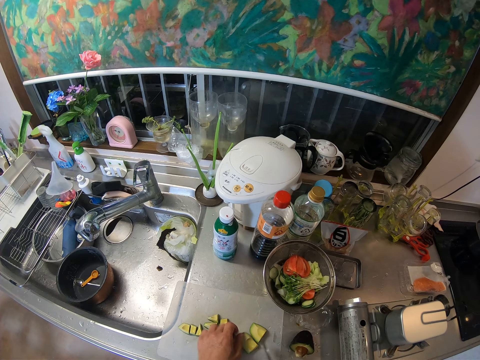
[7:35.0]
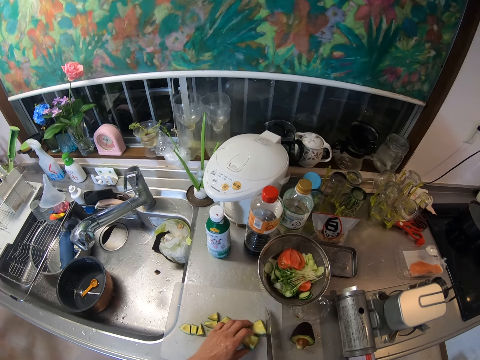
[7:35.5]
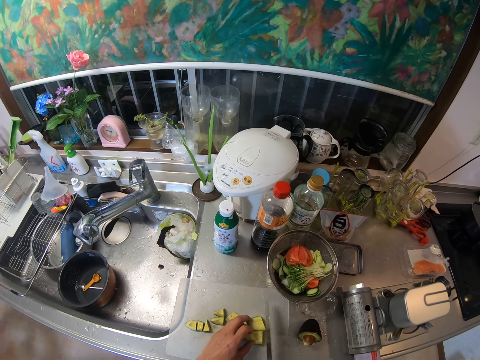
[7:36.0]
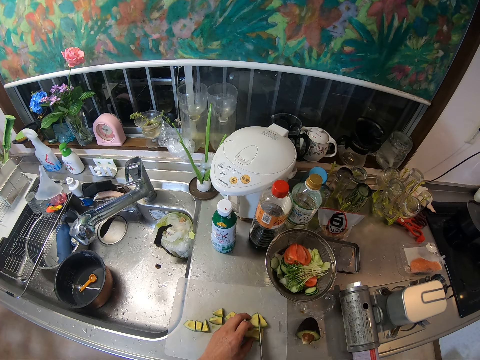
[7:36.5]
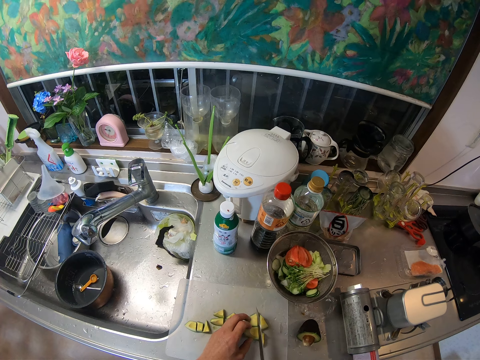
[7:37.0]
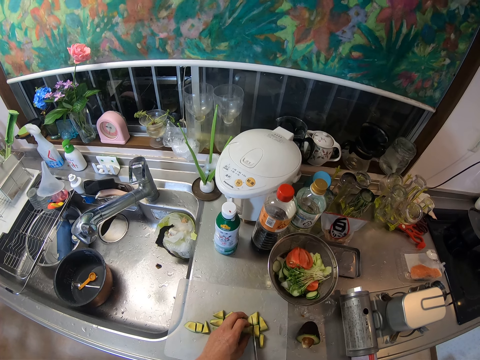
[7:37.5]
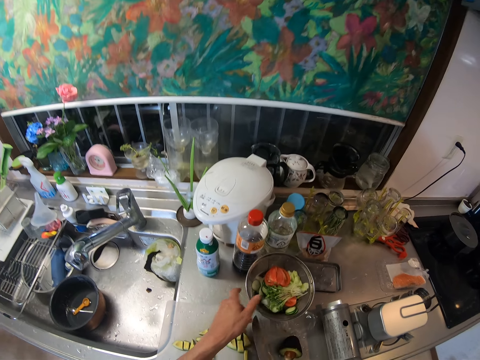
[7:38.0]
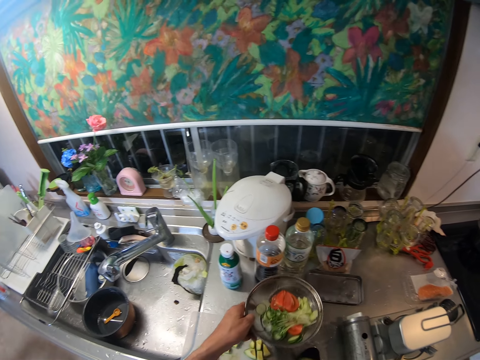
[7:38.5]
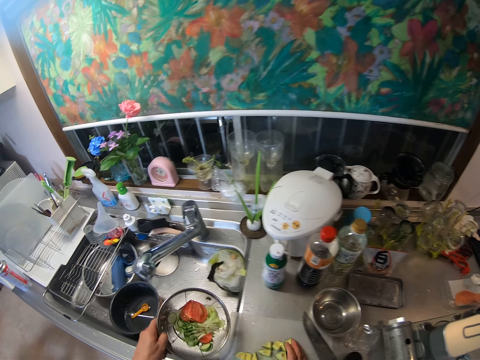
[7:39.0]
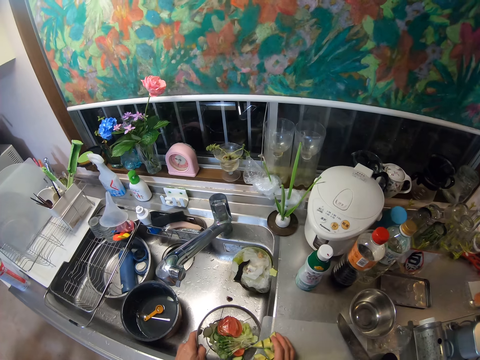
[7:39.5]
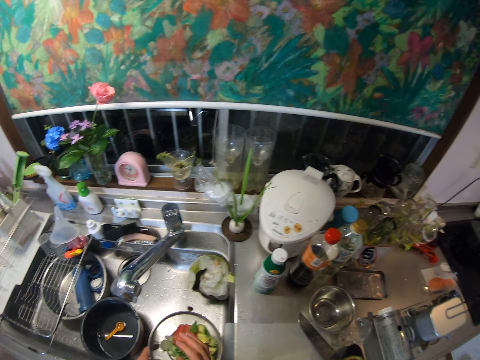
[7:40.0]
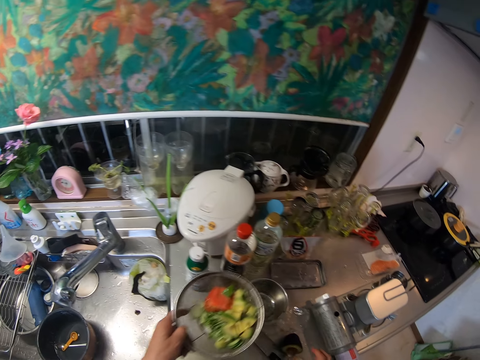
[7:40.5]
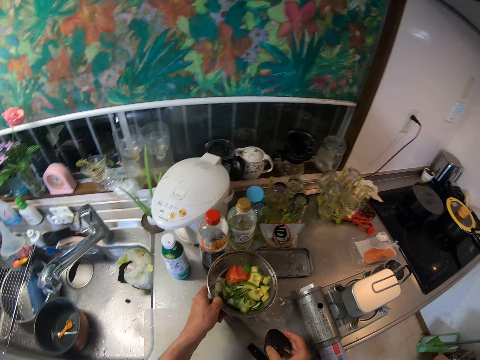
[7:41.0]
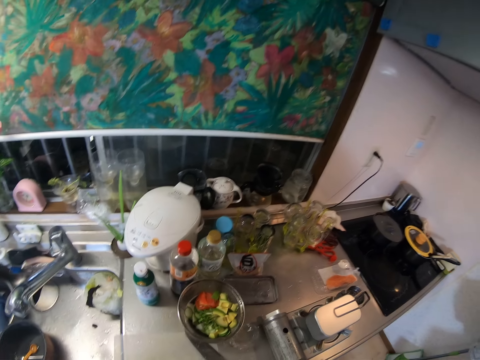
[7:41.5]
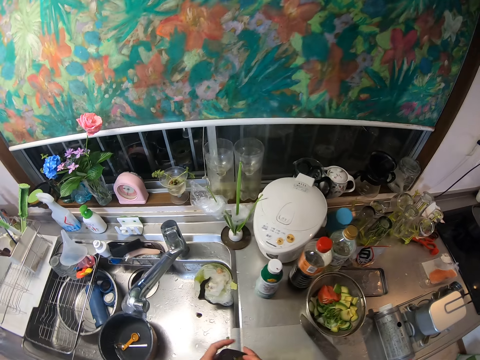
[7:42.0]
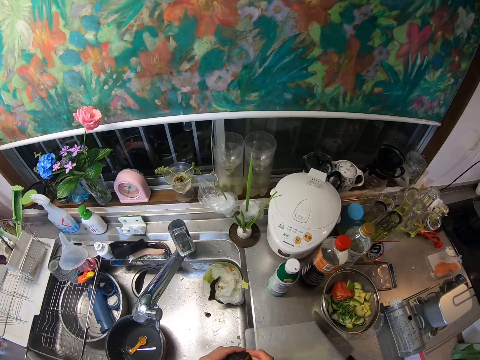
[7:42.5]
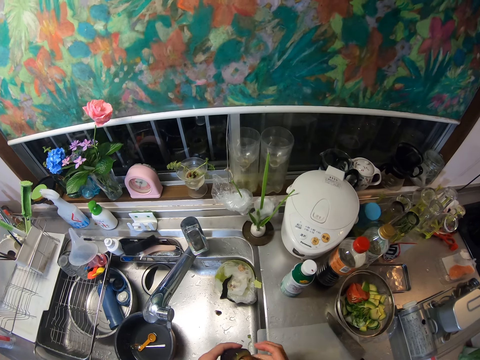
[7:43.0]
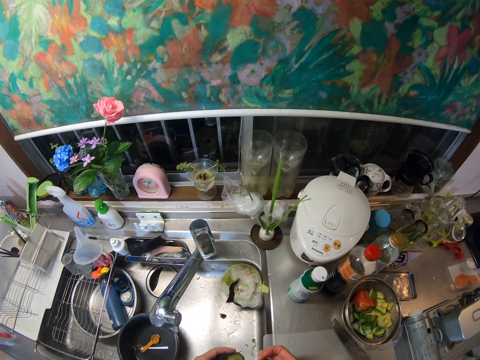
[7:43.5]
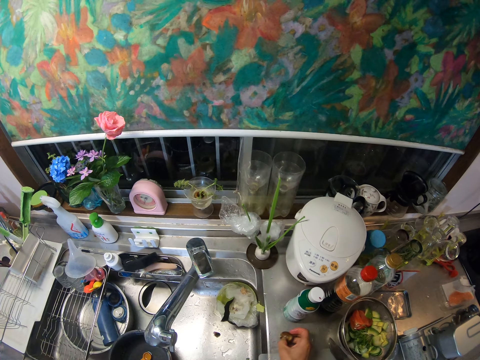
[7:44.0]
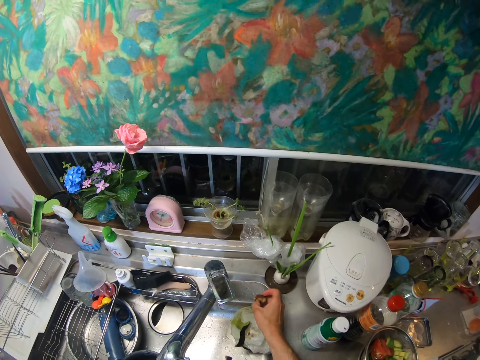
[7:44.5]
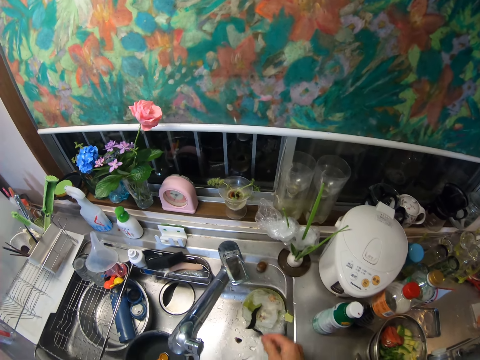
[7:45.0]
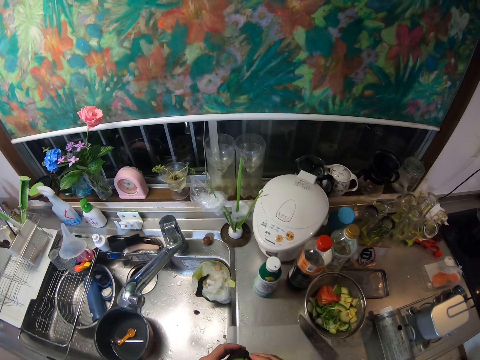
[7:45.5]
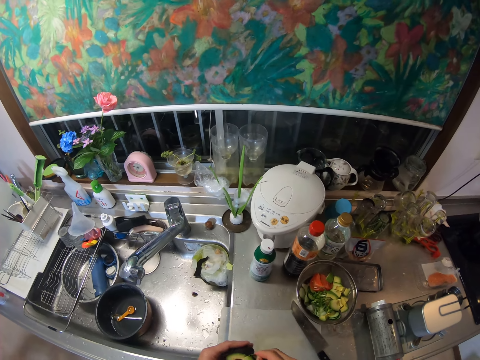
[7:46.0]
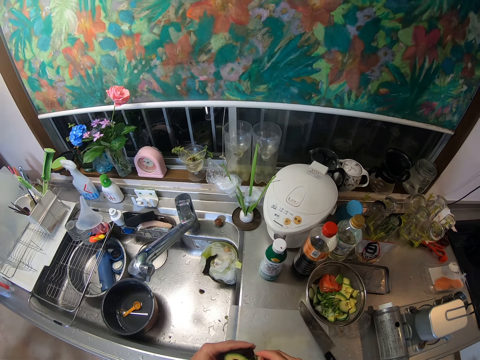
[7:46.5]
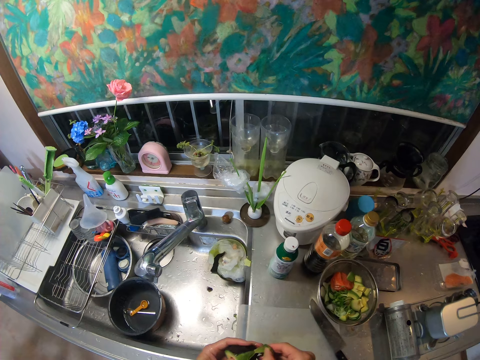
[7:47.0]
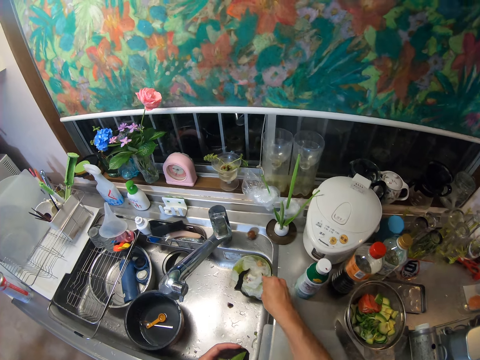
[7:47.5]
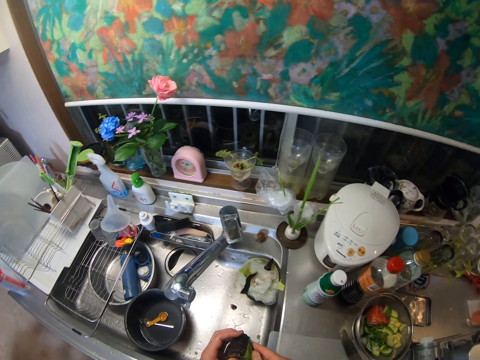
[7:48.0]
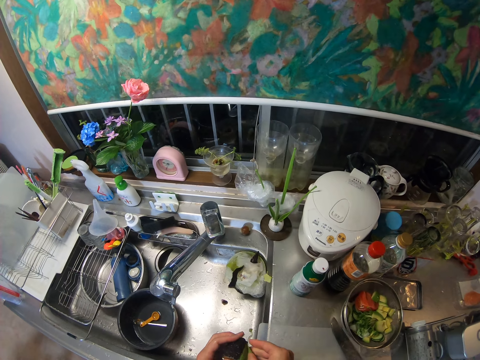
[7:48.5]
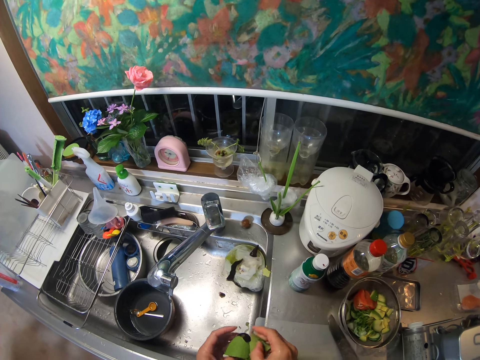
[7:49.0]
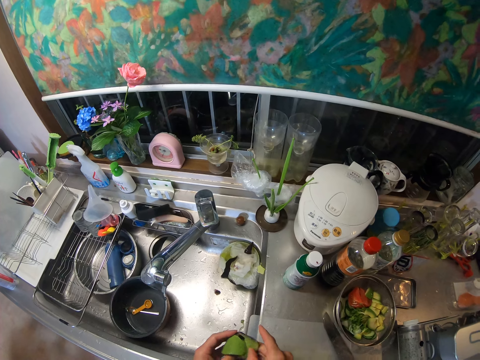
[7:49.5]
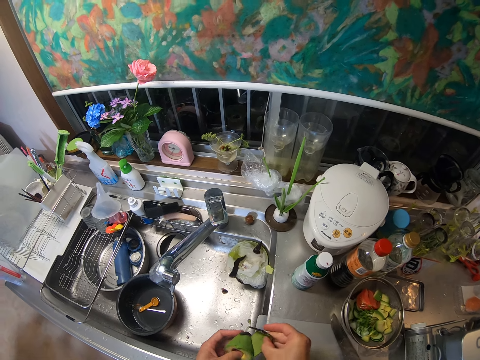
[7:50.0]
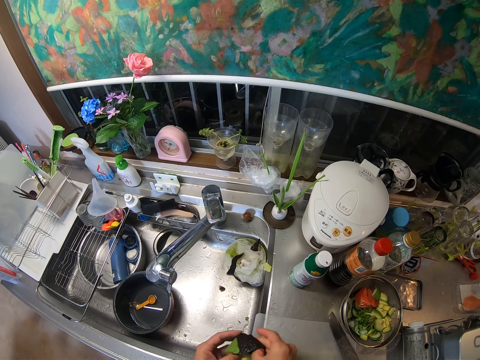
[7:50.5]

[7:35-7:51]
The camera wearer picks the sieve from the stainless bowl. They pack the pieces of avocado into the sieve. They put the sieve inside the sink. They put the sieve on the stainless bowl. They pick the other half of the avocado from the nylon. They remove the seed from the avocado. They put the seed on the edge of the sink. They peel the avocado into the nylon inside the sink.

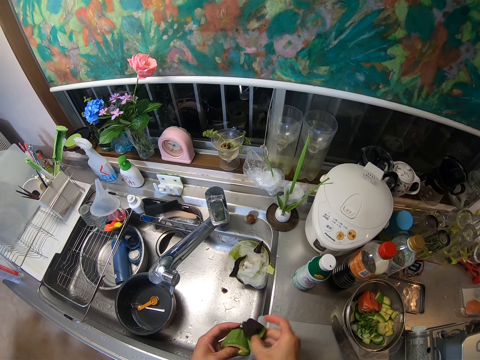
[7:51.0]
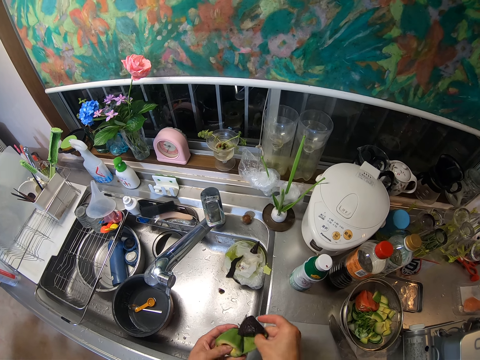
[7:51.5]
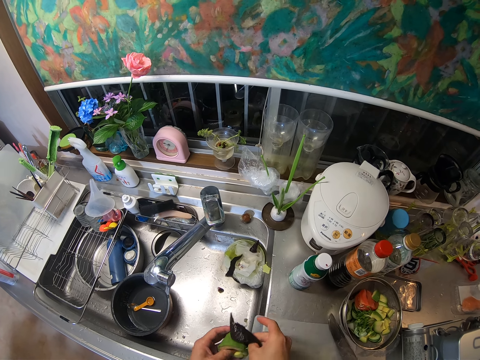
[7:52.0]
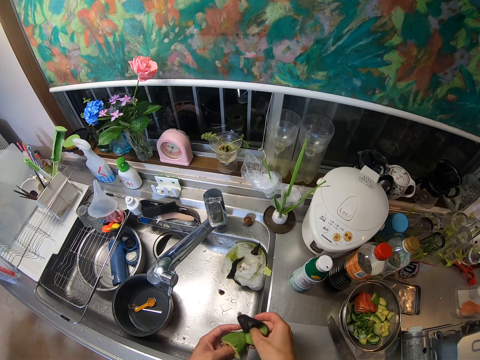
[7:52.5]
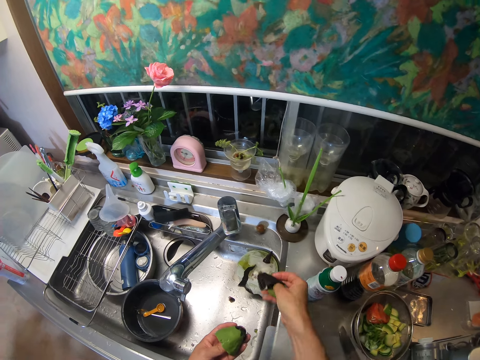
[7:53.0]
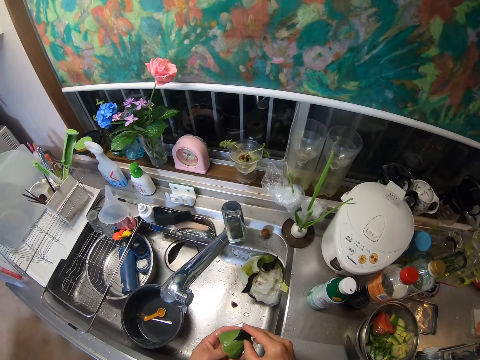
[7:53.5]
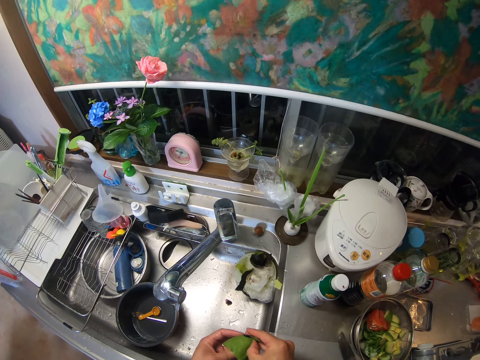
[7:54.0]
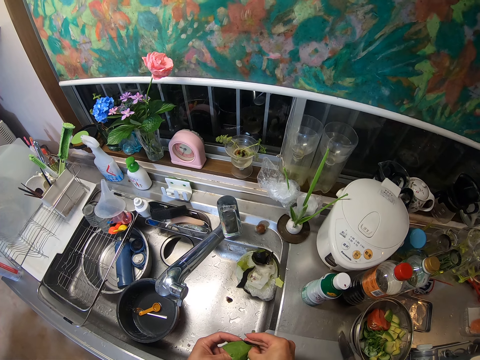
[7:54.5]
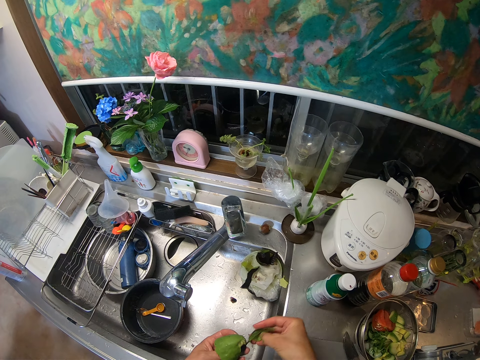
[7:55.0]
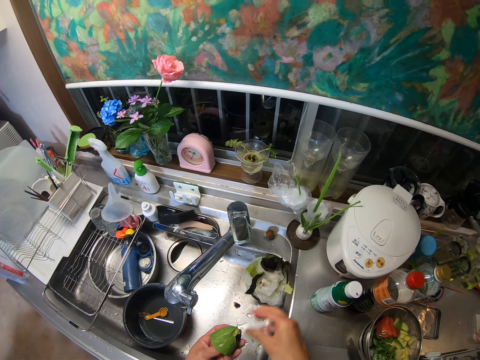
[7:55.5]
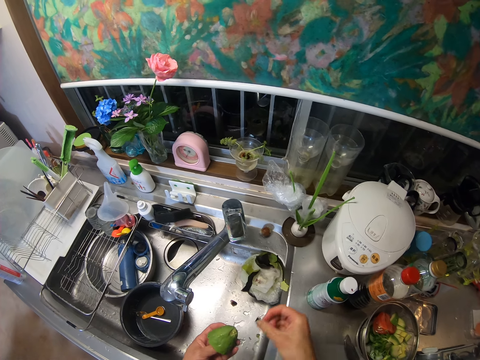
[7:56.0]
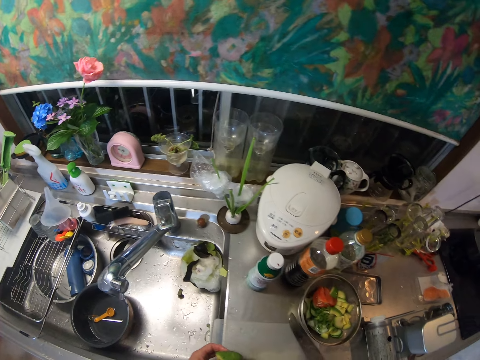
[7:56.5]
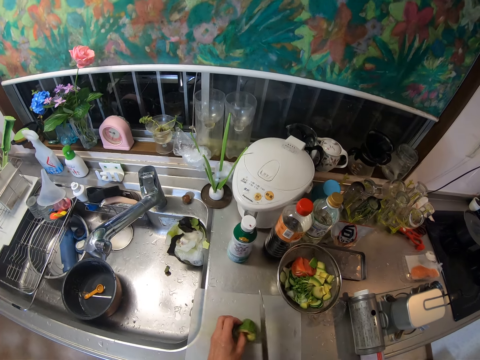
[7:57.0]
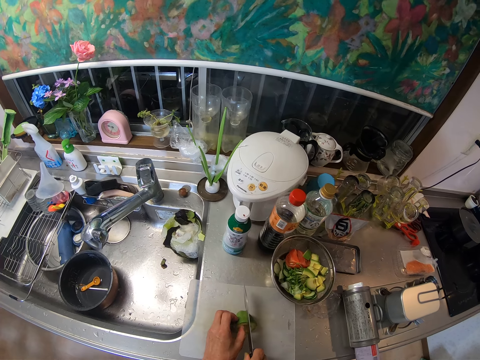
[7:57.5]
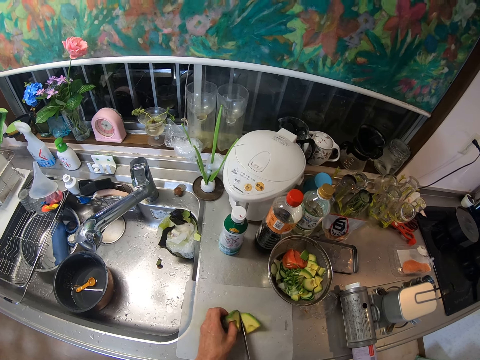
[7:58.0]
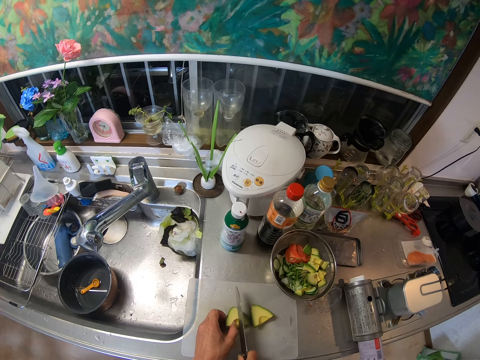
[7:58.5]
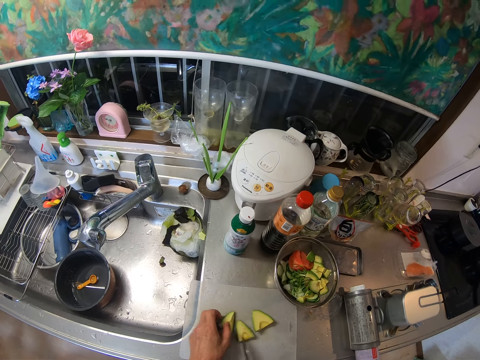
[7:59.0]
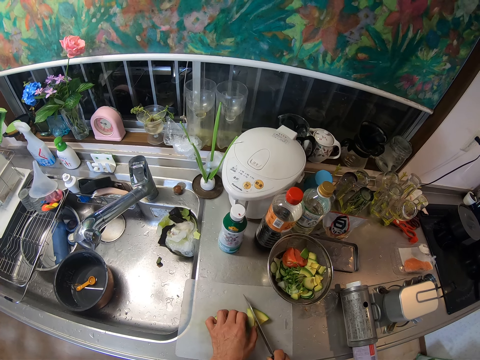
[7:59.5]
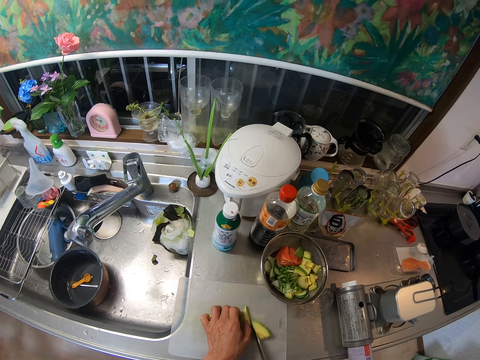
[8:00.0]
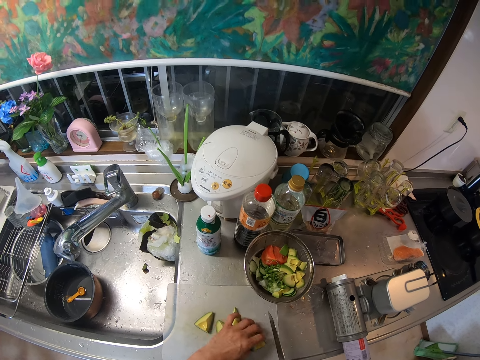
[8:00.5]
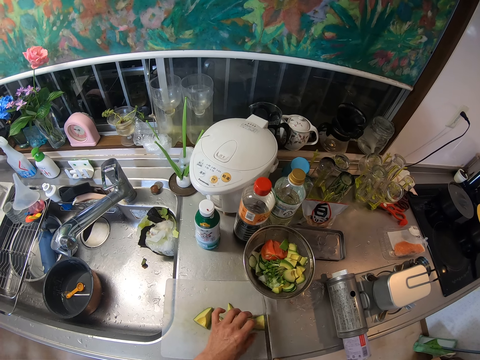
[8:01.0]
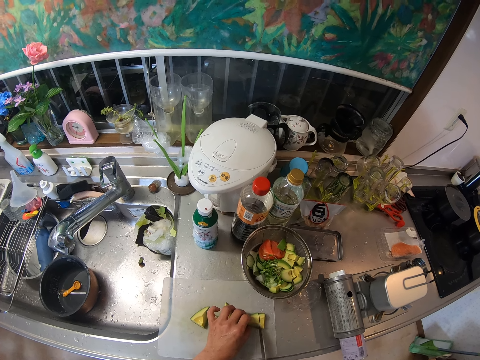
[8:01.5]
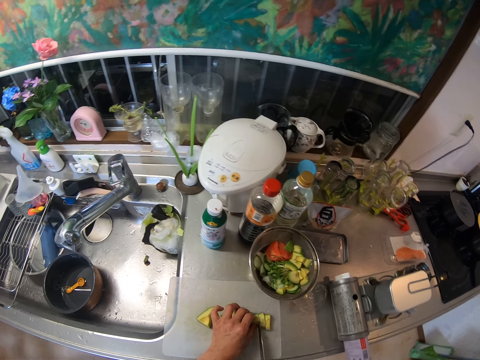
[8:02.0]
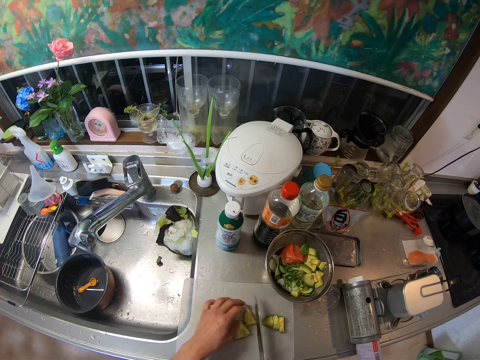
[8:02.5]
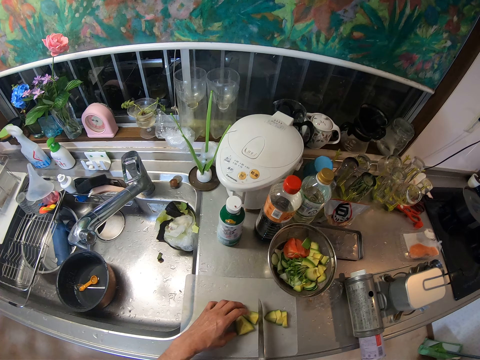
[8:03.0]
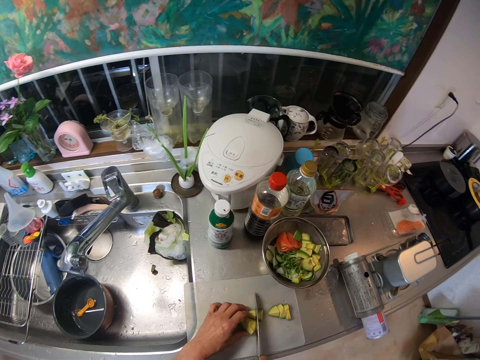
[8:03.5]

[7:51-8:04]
The camera wearer throws the avocado pieces aside. They cut the avocado into pieces. They pick the knife from the cutting board. They cut the avocado into pieces again.
